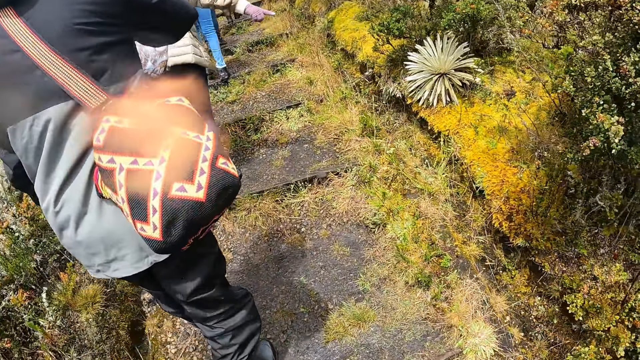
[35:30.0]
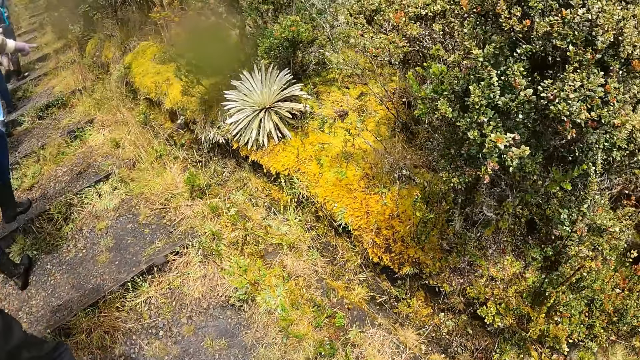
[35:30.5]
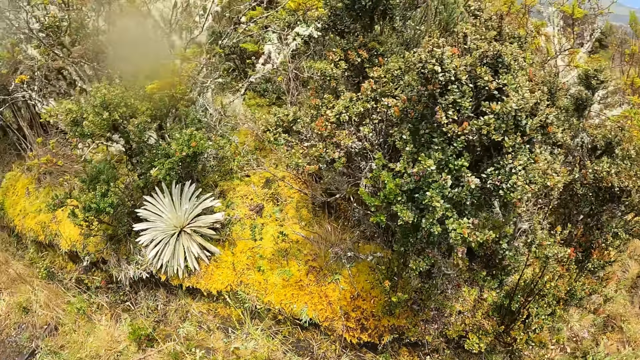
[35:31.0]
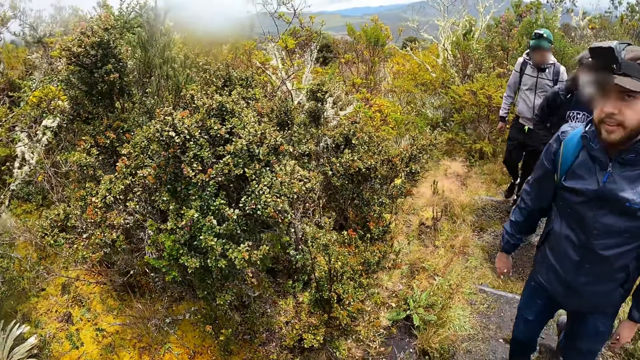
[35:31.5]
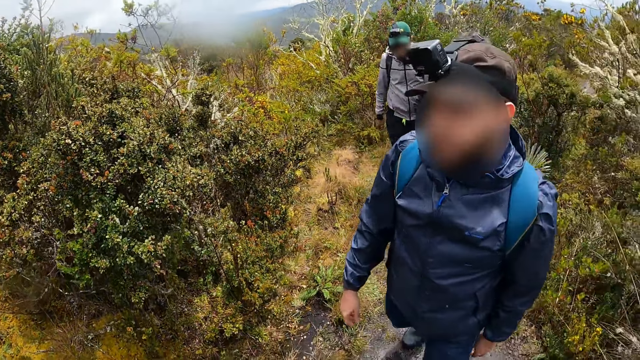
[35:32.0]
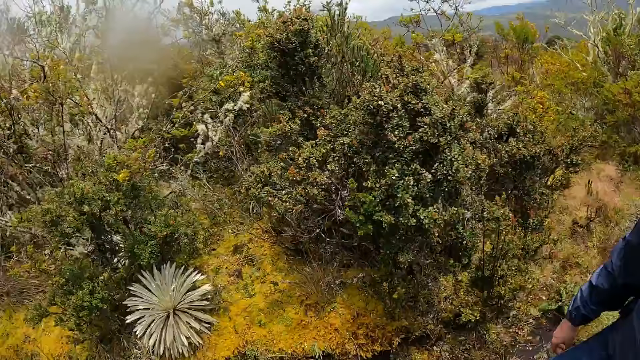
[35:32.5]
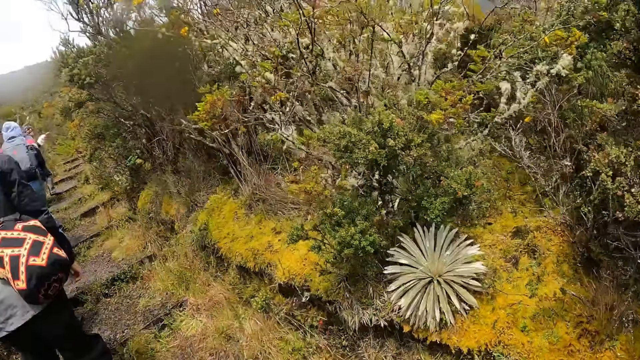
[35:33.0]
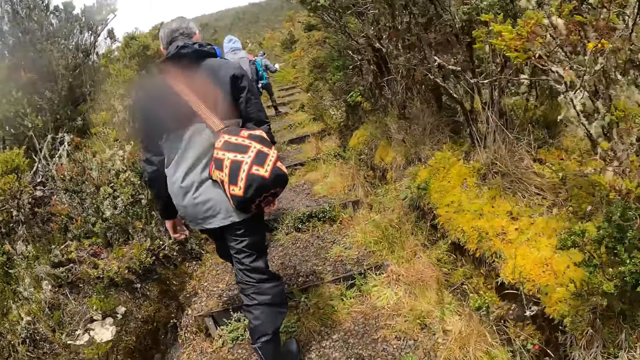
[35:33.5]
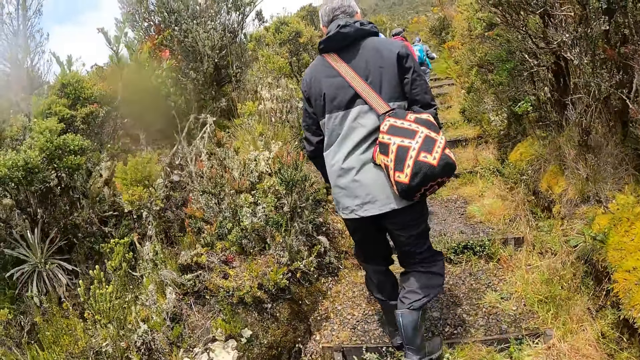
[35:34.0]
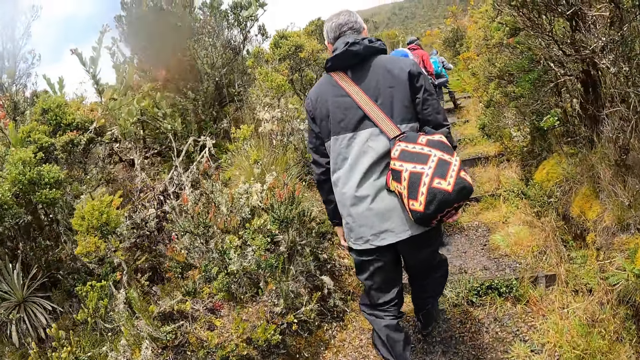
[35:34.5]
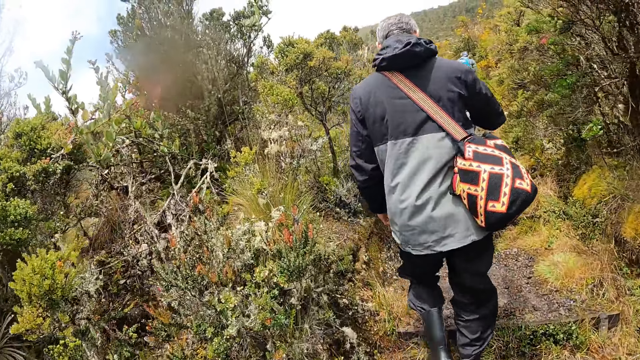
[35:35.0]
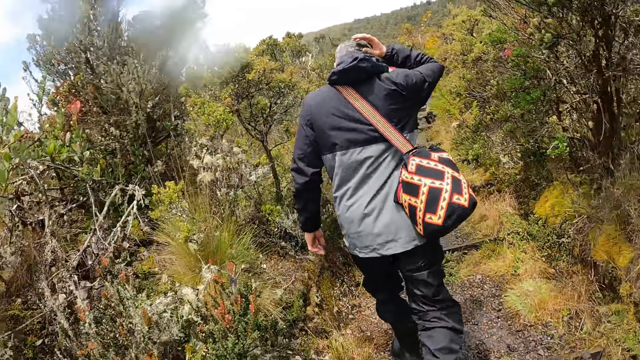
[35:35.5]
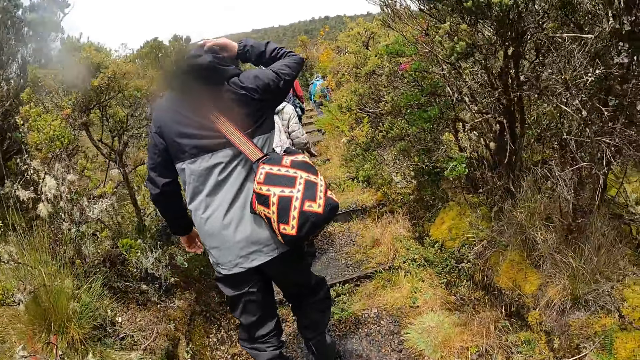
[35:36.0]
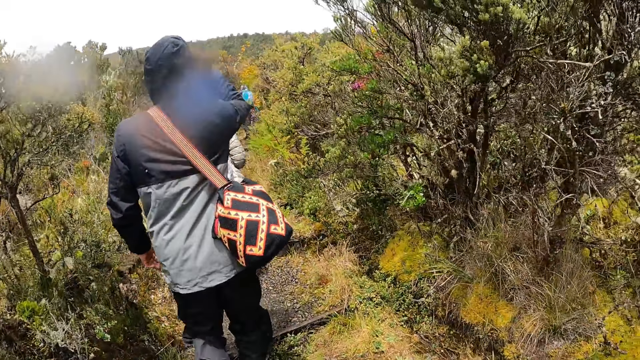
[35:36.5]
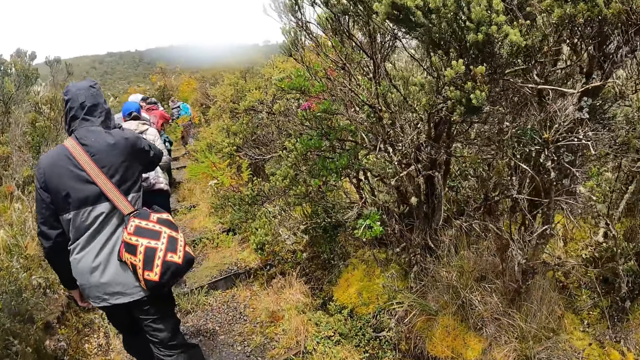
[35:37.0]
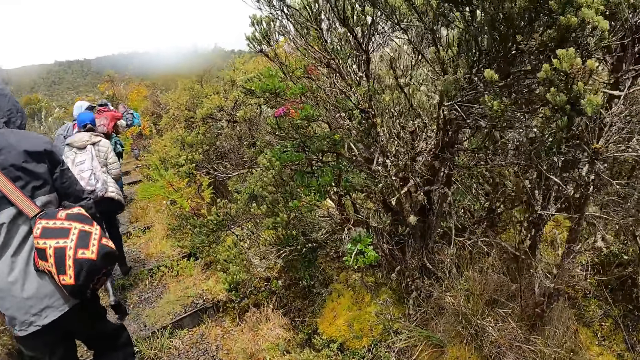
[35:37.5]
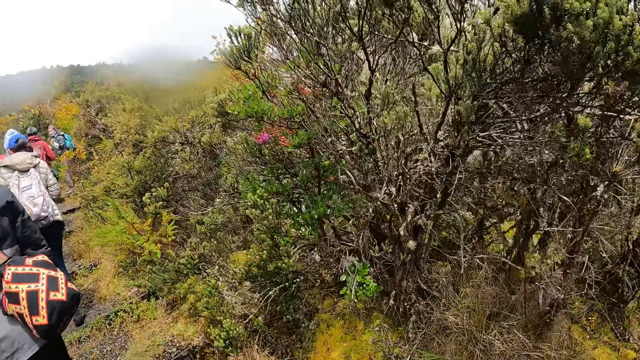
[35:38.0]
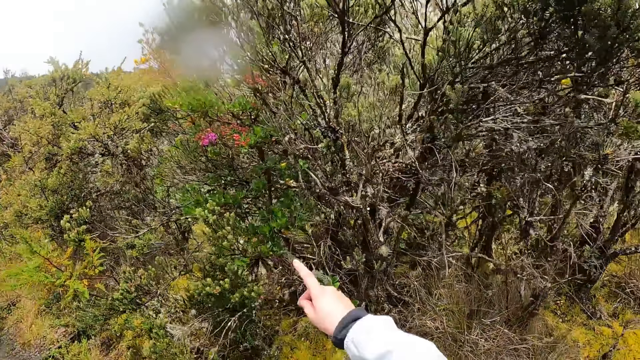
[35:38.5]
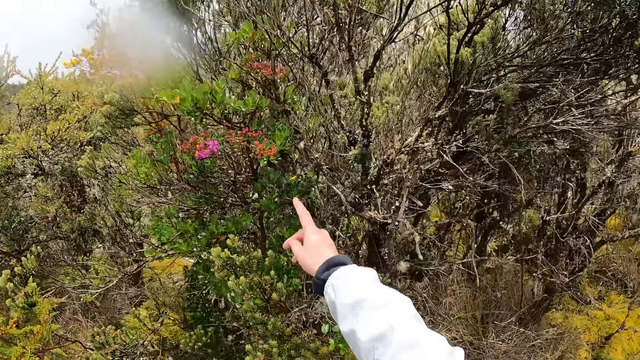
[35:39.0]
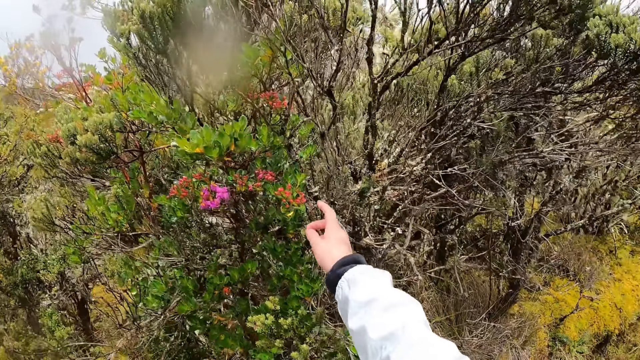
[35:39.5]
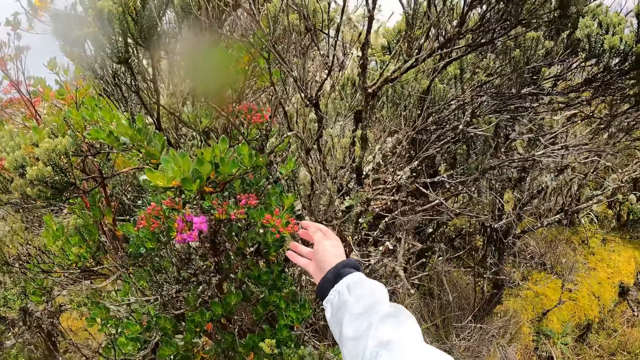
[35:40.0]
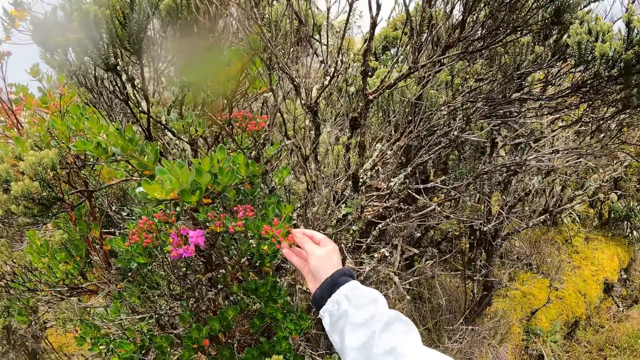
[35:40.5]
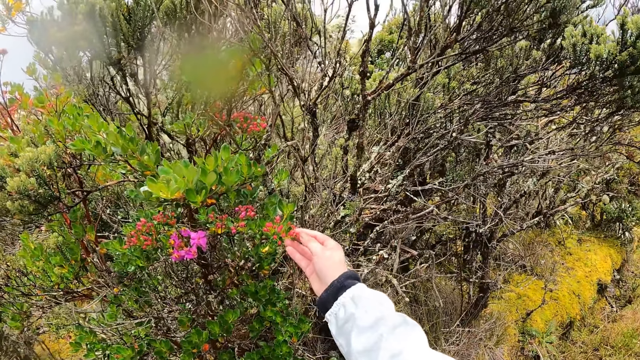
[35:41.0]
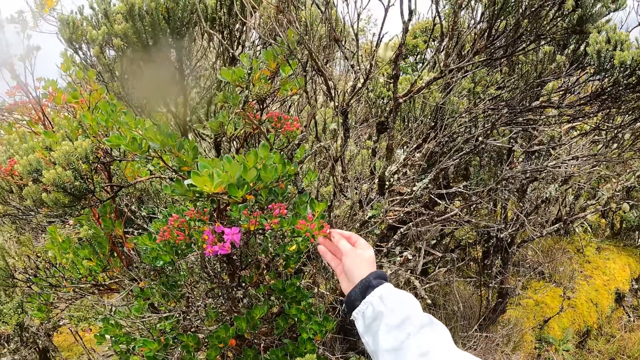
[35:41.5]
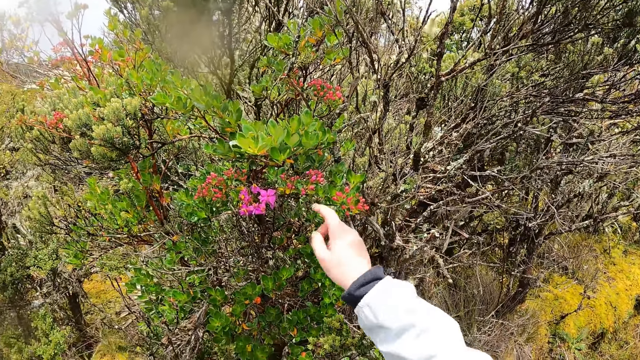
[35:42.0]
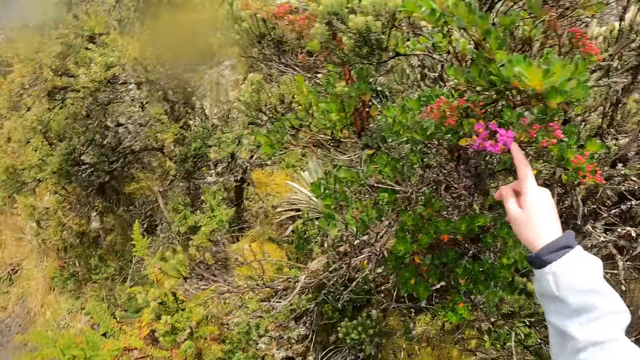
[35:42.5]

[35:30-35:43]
The camera wearer looks around. She walks. The man wears the hoodie on his head with his right hand. The camera wearer points to a flower plant with her right hand. She touches the flower plant with her right hand.

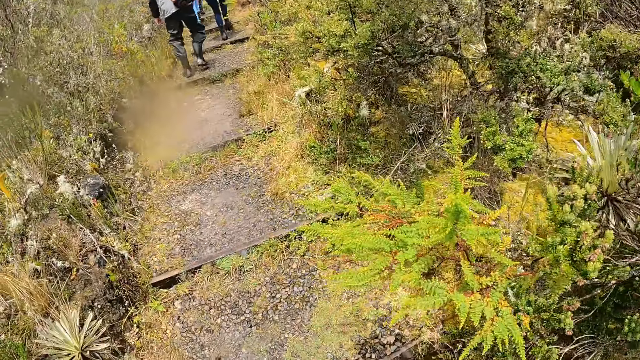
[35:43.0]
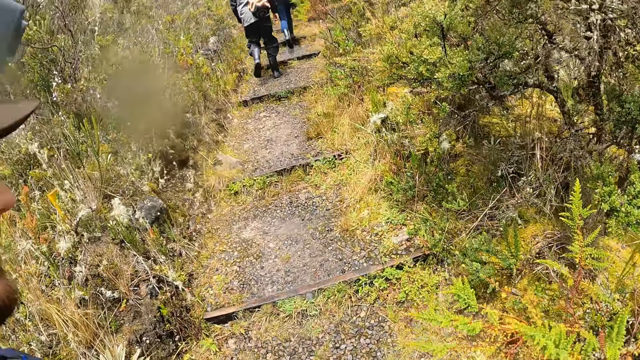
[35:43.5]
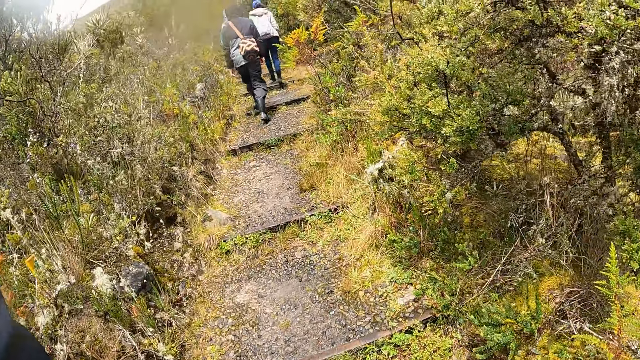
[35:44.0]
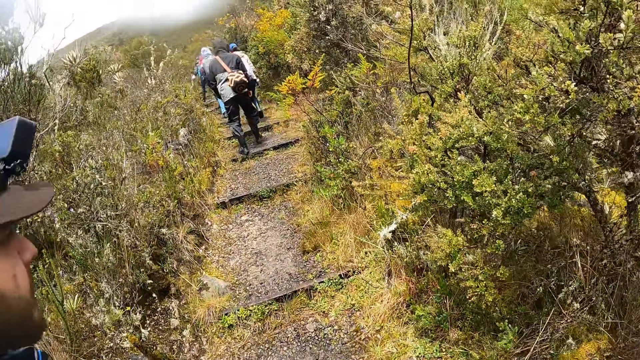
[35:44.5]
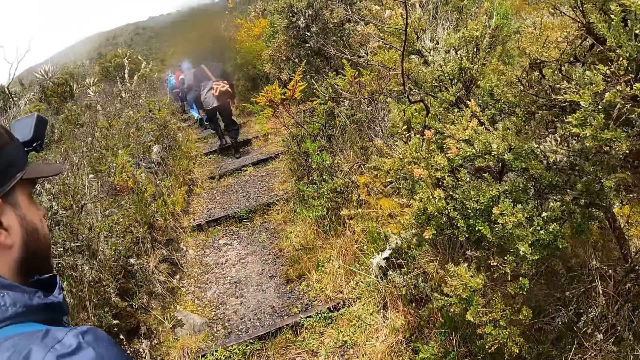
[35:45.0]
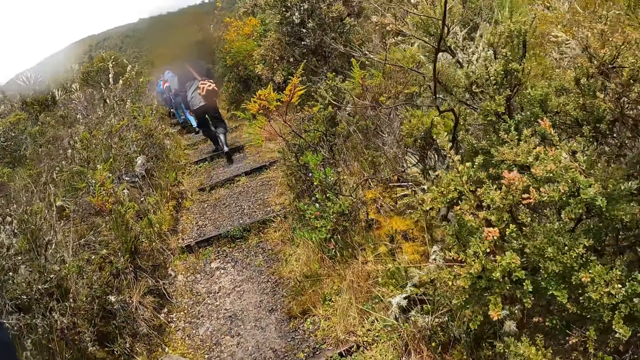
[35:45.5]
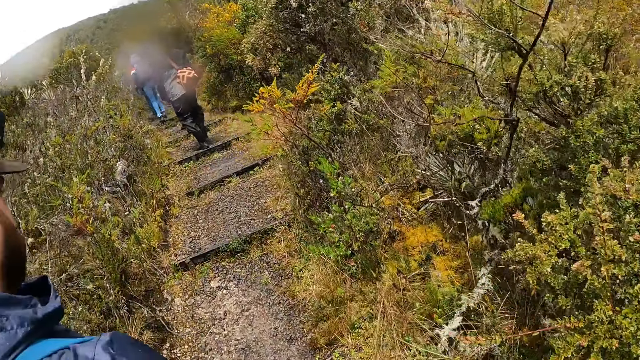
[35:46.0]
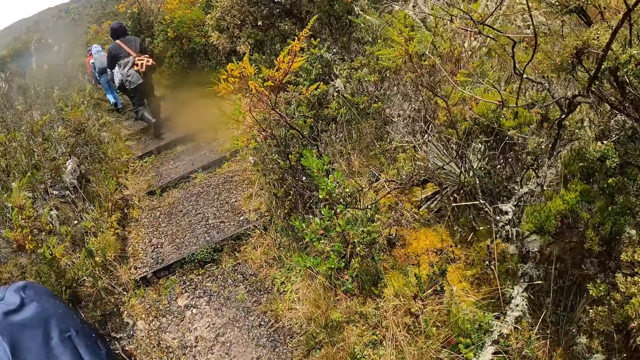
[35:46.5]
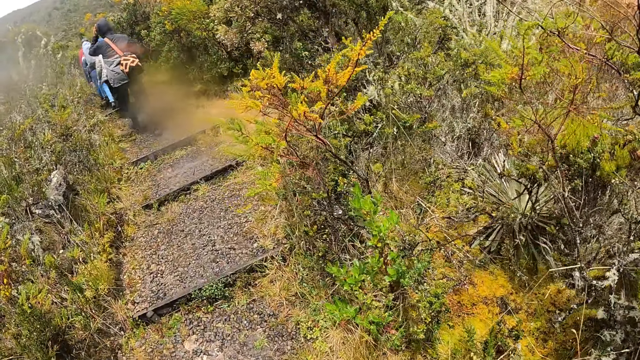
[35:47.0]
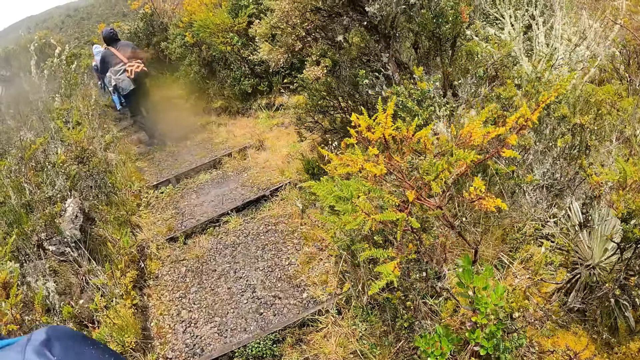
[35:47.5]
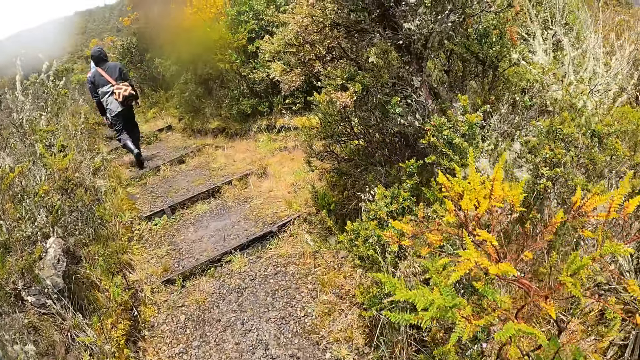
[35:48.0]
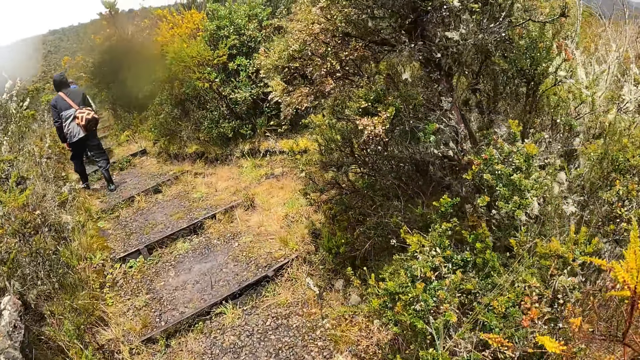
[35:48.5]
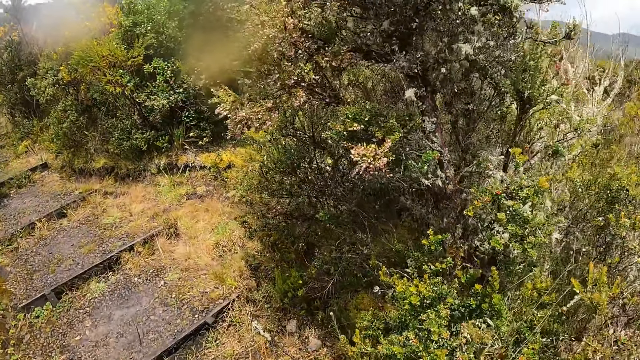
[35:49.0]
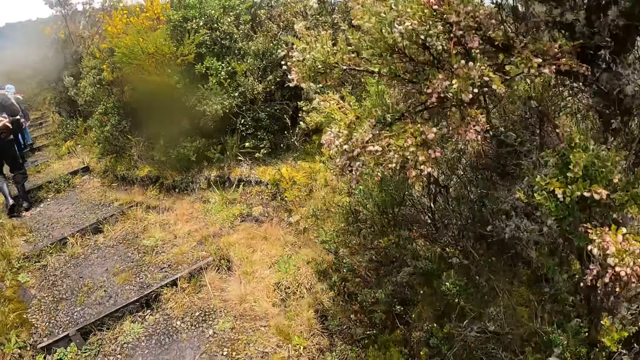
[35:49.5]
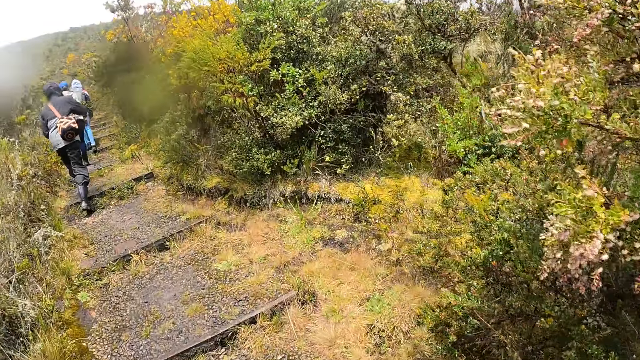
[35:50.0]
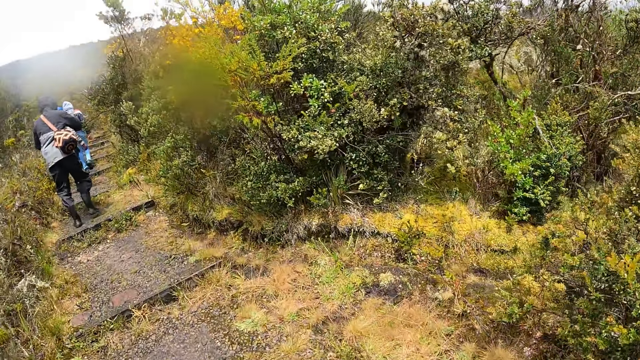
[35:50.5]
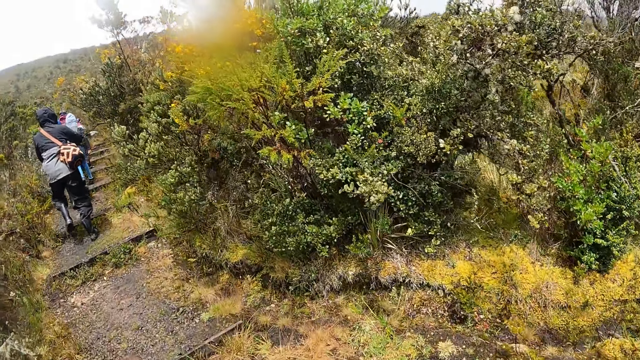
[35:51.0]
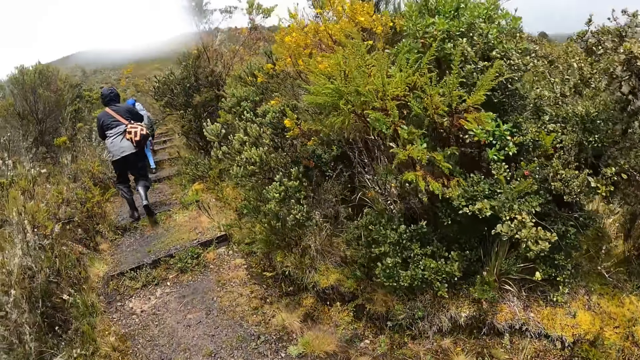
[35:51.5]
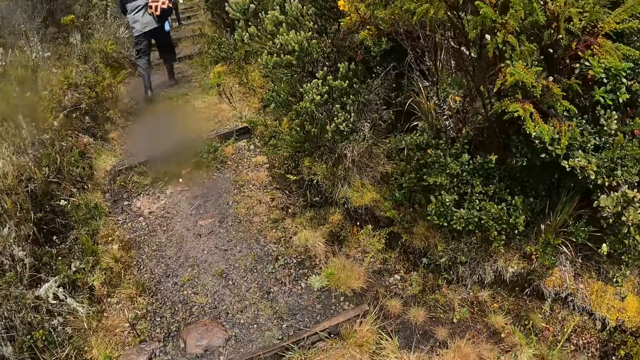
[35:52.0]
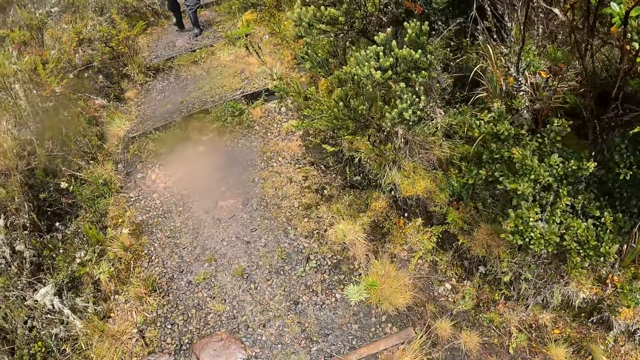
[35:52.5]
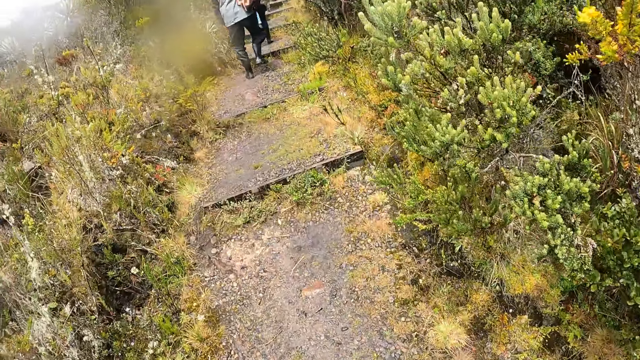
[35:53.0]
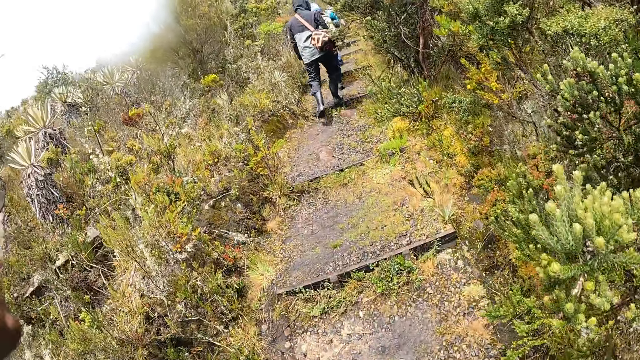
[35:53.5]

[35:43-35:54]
The camera wearer looks around. They climb the hike step with a man. They walk.
